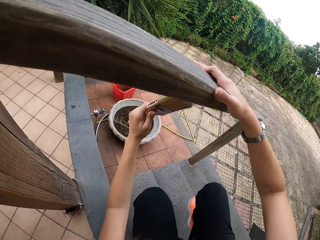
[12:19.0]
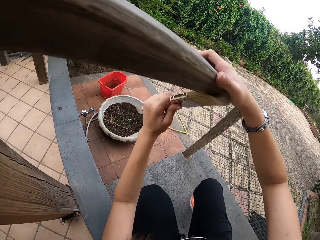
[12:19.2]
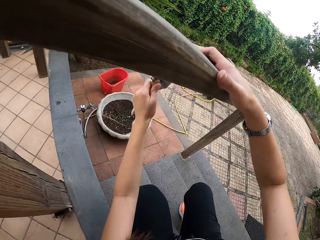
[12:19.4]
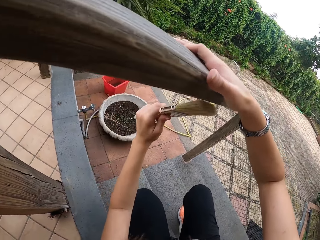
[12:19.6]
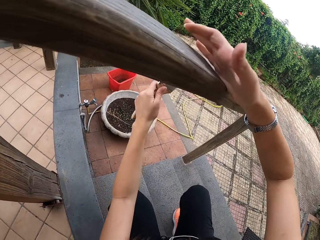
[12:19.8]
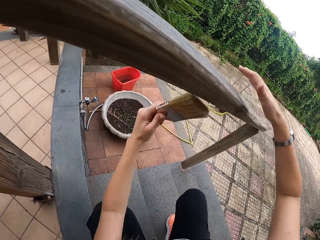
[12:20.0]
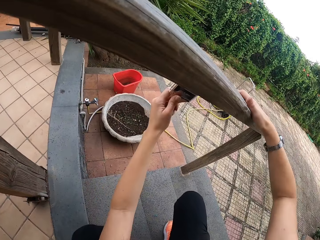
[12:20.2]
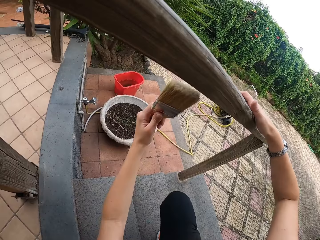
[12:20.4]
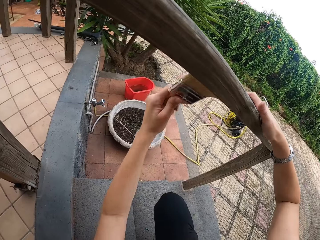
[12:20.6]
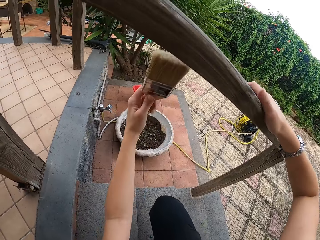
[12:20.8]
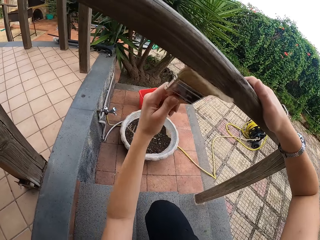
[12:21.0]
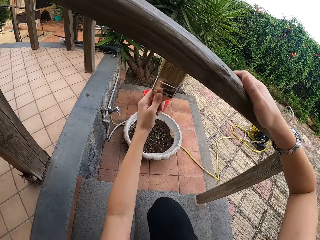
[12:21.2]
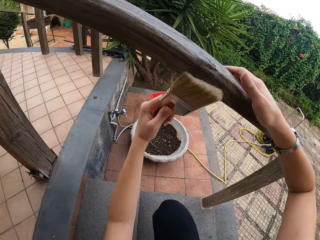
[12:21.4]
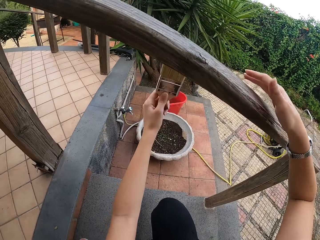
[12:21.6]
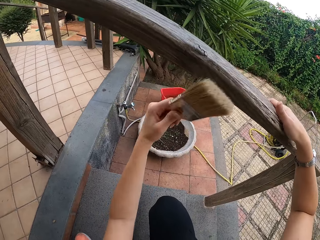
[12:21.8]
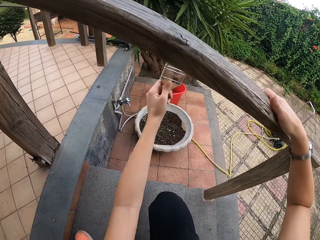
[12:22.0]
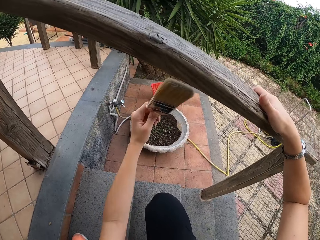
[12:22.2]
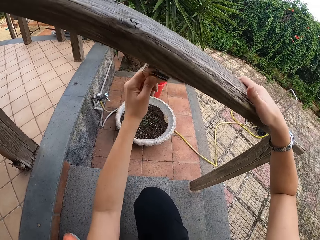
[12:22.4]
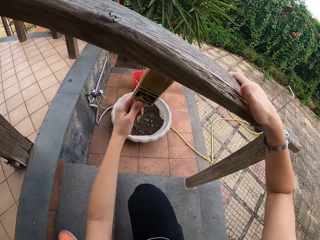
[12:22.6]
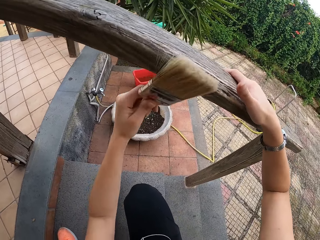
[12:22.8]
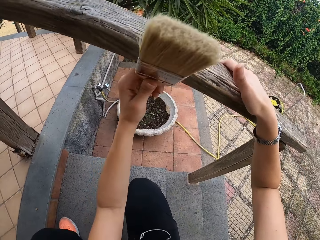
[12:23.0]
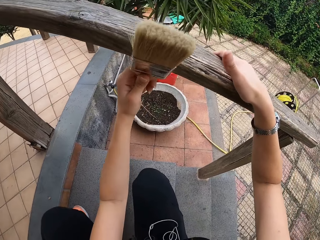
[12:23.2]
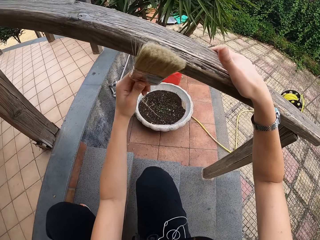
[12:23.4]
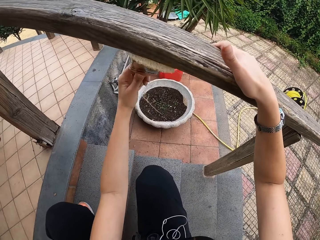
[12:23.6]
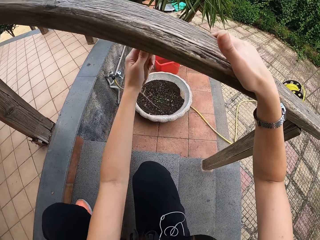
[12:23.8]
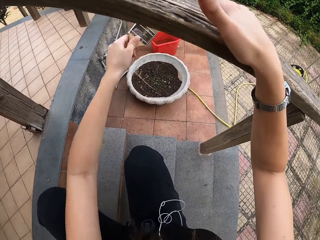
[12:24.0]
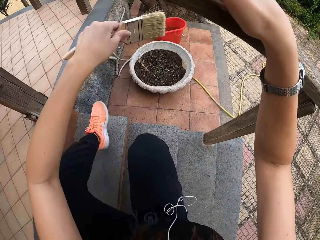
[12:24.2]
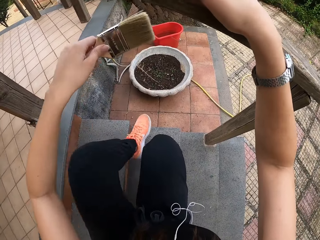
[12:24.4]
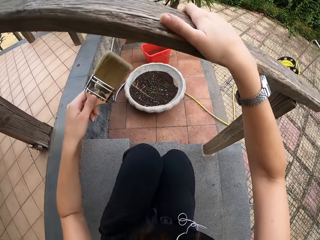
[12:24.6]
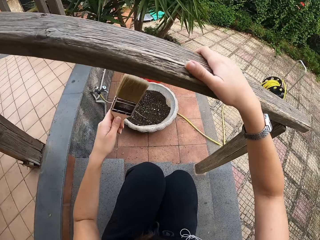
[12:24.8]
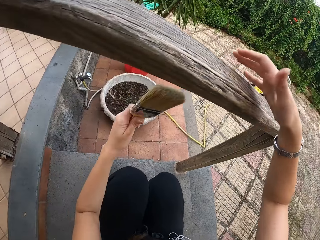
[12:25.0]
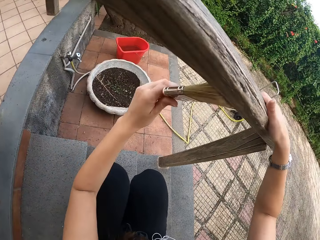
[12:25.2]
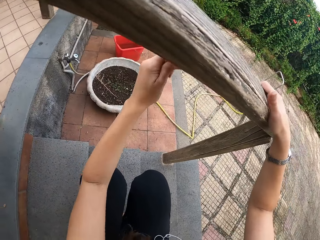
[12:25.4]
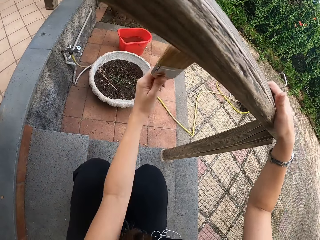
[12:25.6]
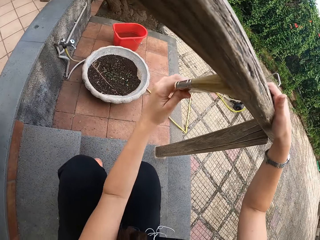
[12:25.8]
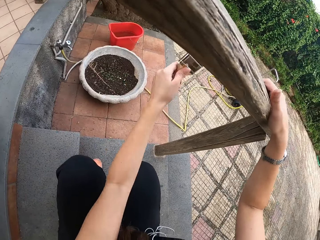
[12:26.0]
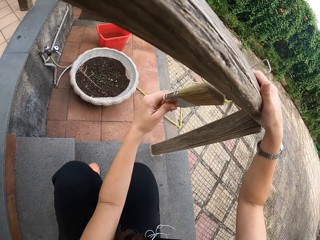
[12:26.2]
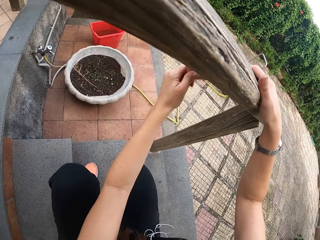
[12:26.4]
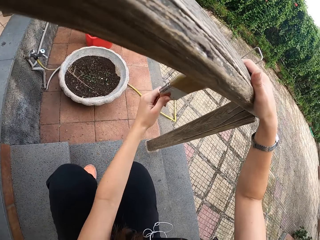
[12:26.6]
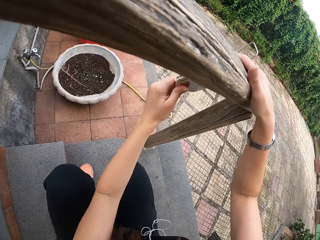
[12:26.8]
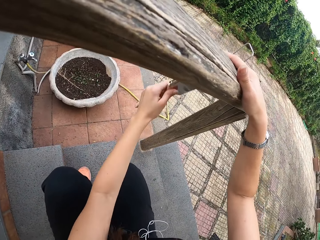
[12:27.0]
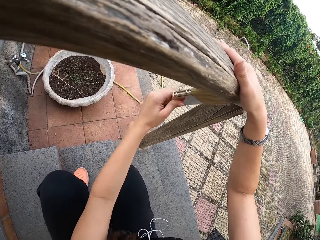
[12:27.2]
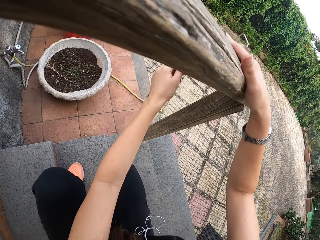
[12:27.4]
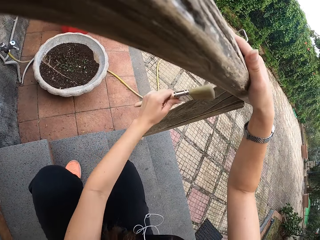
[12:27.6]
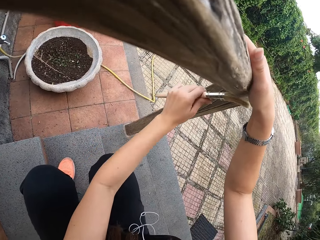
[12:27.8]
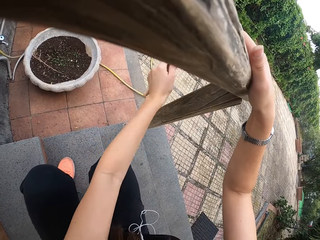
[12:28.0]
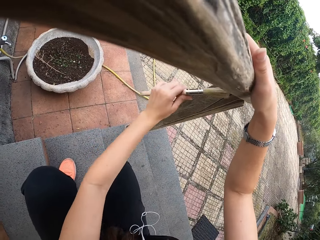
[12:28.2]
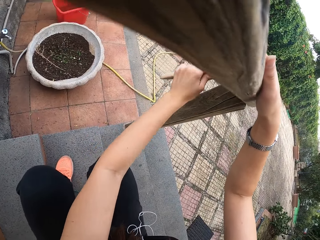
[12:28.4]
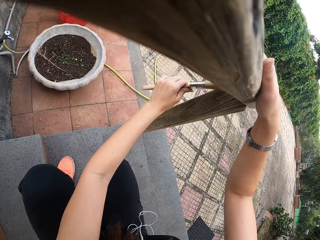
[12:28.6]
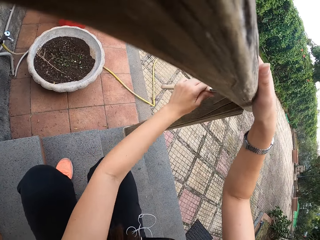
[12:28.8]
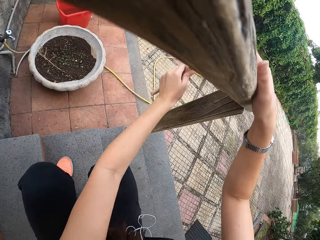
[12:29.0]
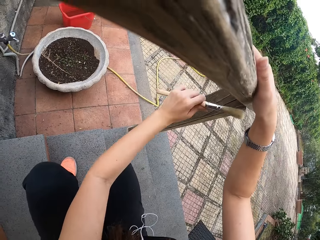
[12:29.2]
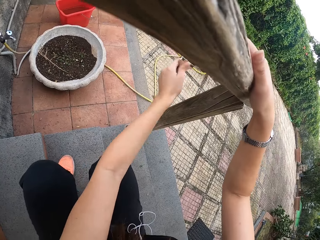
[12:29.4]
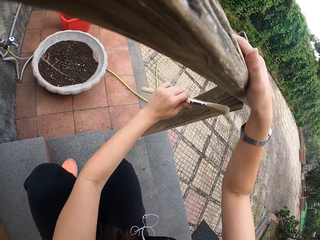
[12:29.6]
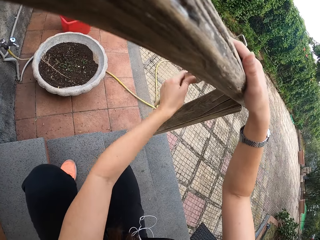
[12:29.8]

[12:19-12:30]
The camera wearer moves the hand. They brush. They move the left leg. They brush the wood with the paint brush.

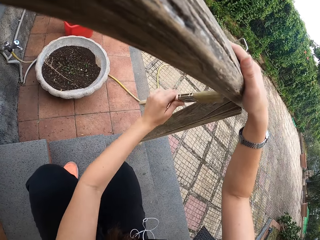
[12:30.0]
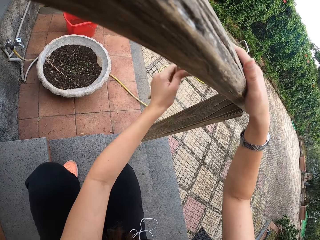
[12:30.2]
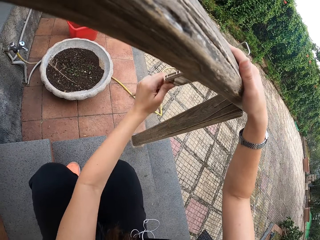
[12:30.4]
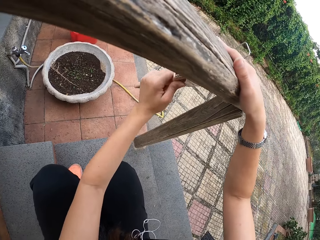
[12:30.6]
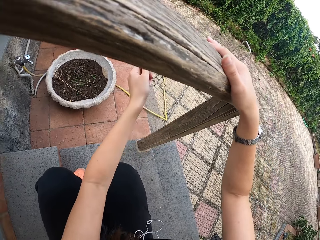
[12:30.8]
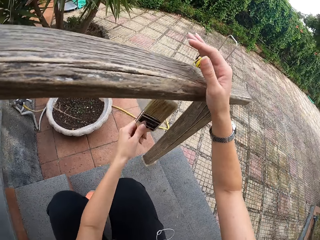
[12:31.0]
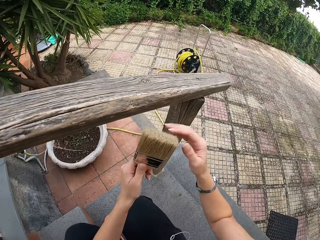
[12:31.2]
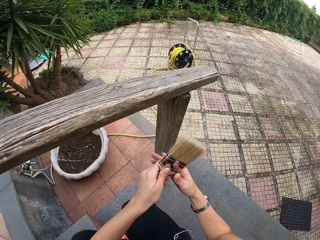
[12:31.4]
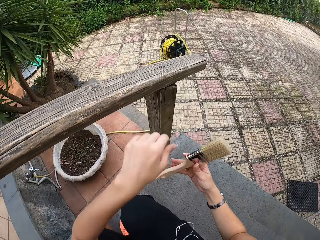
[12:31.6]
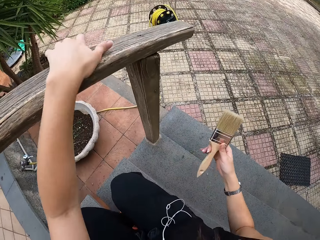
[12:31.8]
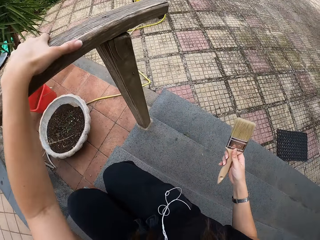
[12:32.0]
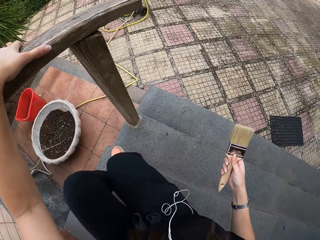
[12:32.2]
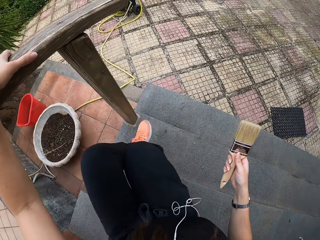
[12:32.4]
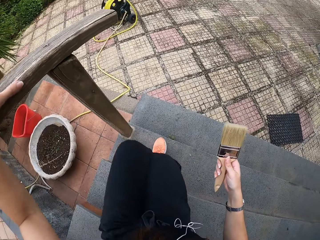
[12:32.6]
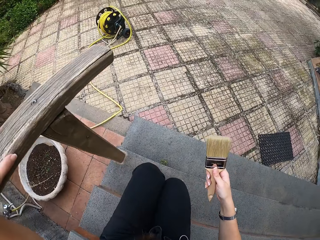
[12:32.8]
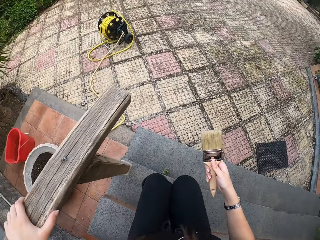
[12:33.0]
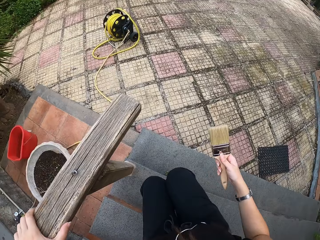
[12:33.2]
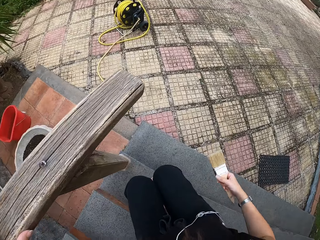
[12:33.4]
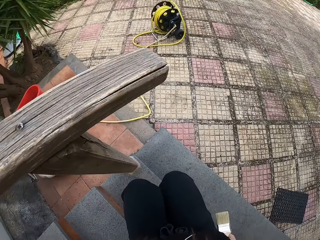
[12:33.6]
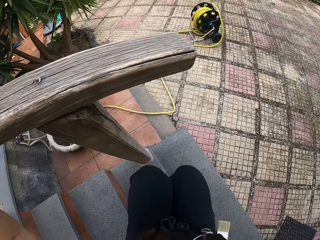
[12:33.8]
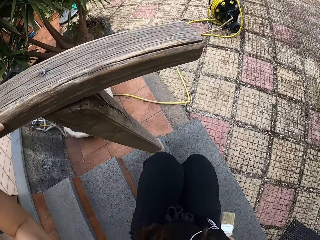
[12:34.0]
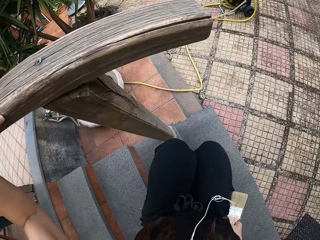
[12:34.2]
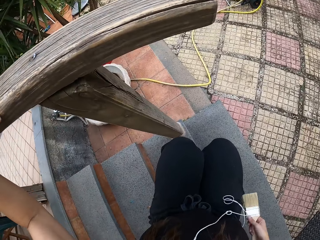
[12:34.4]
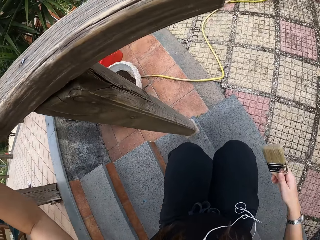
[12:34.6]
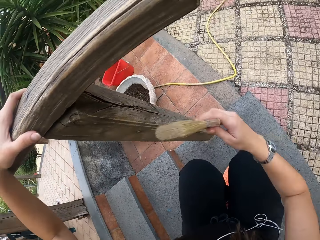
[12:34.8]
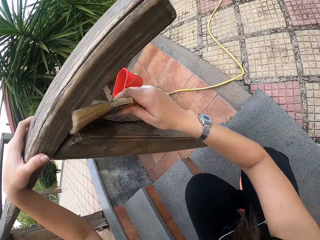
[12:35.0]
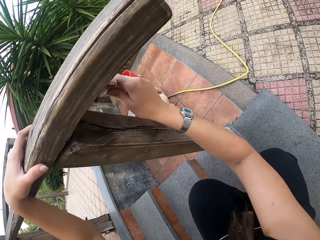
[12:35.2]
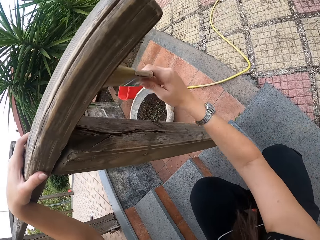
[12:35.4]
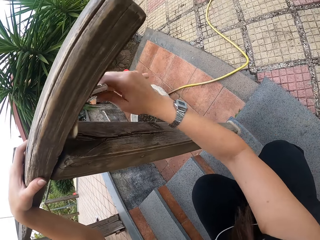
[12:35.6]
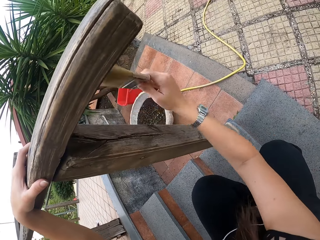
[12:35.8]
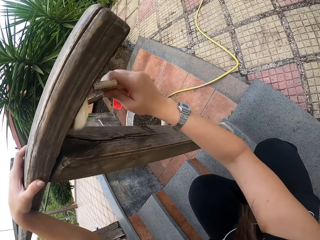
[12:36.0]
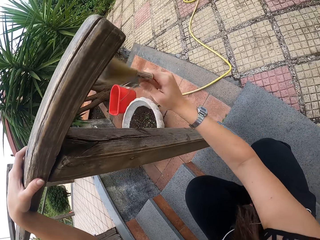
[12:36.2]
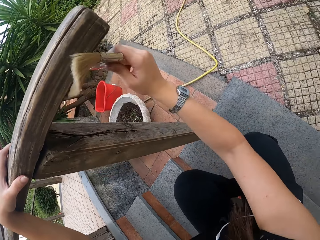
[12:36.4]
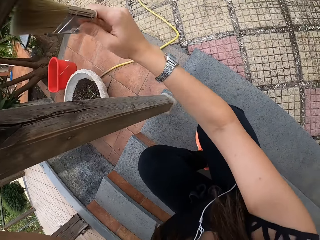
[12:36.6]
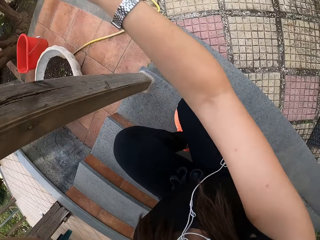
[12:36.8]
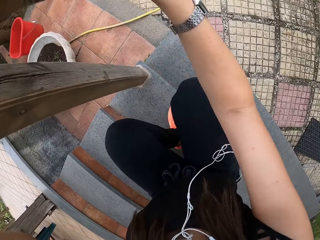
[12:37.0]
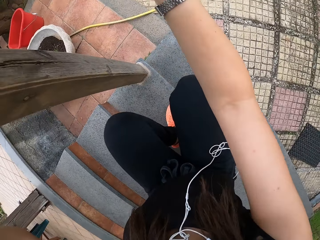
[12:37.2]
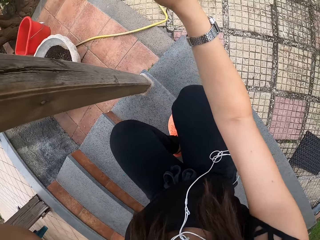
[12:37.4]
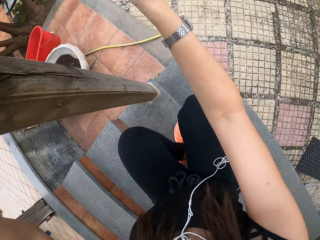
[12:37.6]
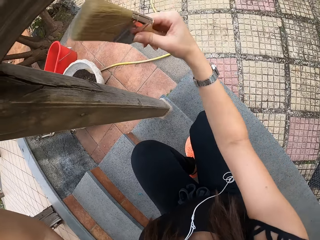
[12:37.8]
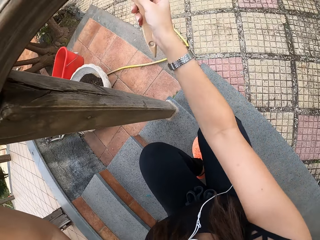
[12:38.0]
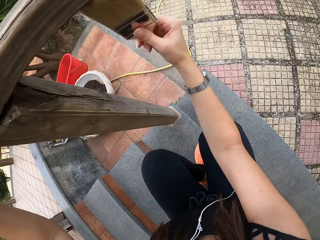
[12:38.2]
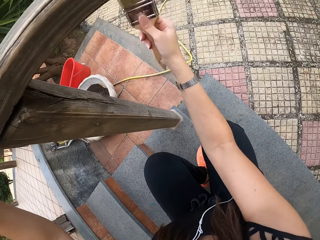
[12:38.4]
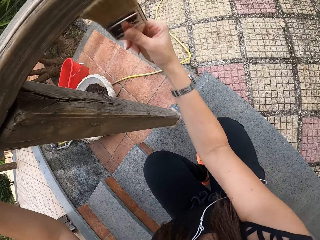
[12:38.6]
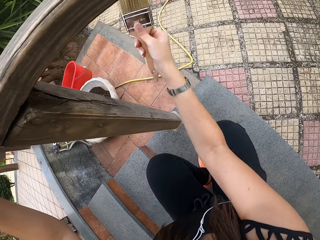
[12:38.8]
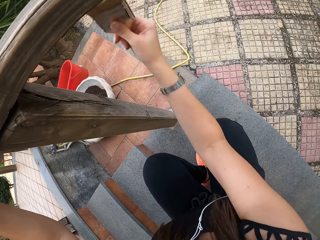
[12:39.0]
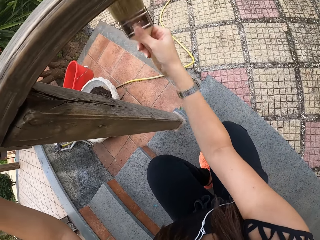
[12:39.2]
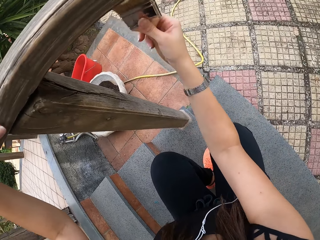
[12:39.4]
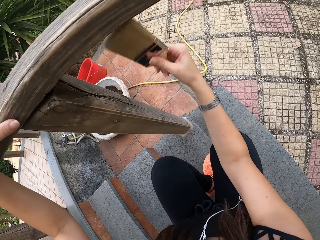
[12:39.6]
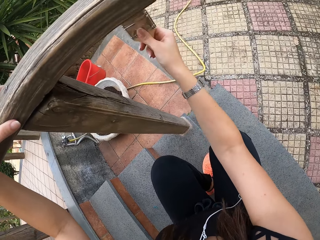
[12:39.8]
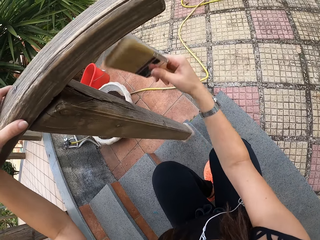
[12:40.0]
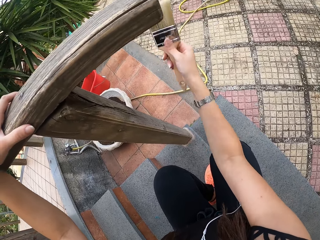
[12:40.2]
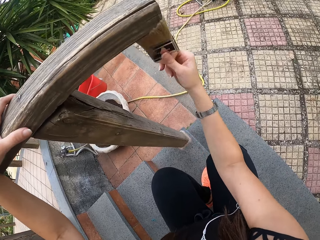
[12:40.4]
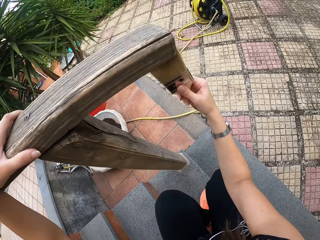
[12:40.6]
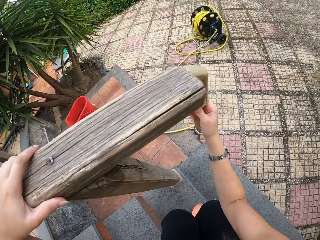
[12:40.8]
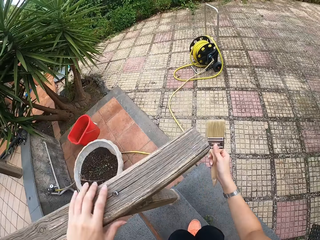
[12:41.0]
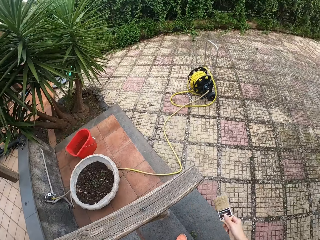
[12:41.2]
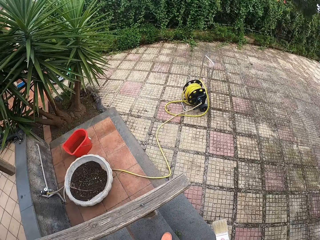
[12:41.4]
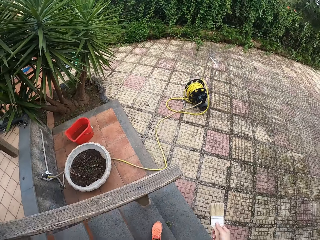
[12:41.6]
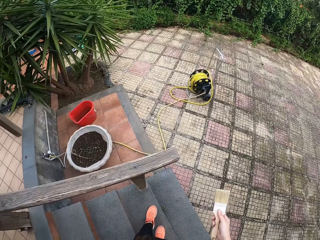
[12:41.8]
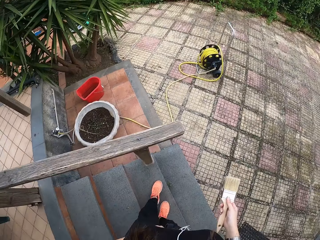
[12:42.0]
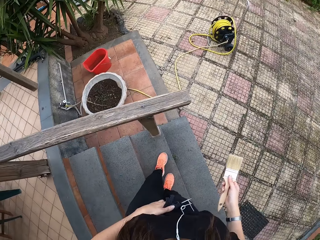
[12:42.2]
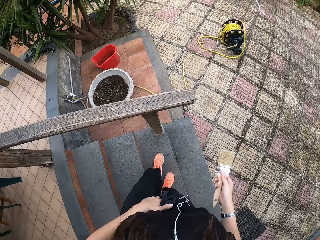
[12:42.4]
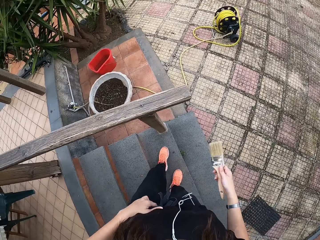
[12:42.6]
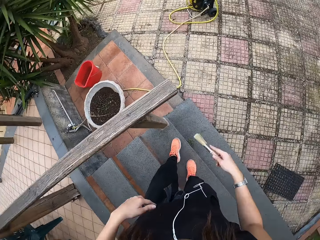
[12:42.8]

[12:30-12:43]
The camera wearer transfers the paint brush to the right hand. They move down the stairs. They brush the wood with the paint brush. They stand up. They look around.
